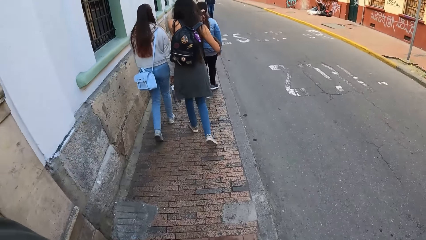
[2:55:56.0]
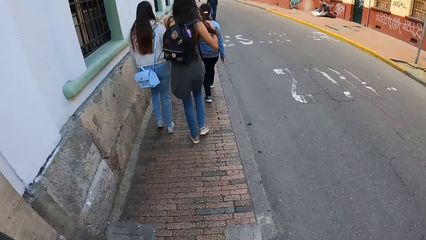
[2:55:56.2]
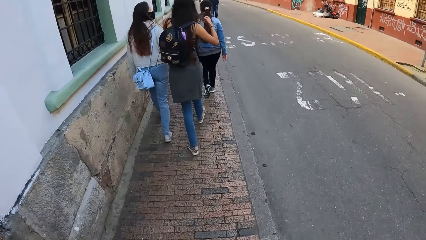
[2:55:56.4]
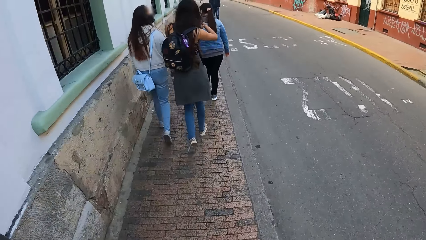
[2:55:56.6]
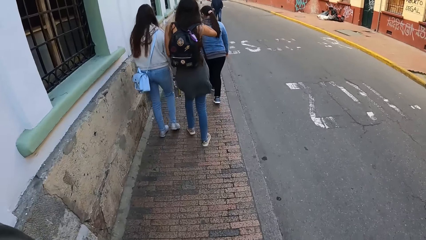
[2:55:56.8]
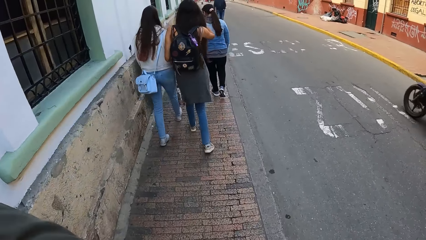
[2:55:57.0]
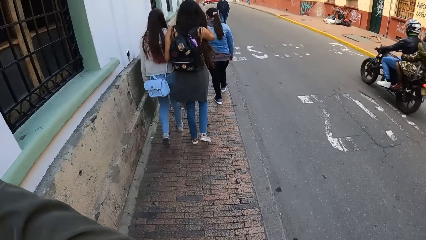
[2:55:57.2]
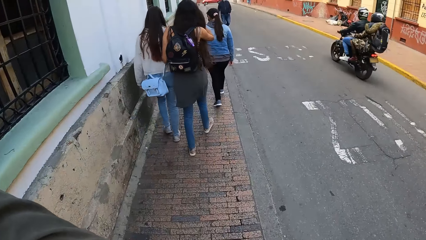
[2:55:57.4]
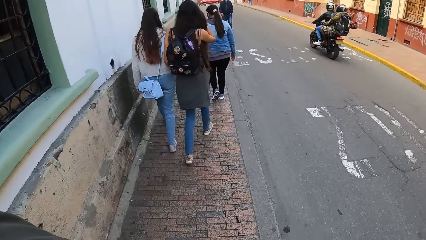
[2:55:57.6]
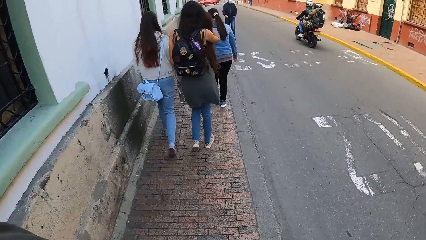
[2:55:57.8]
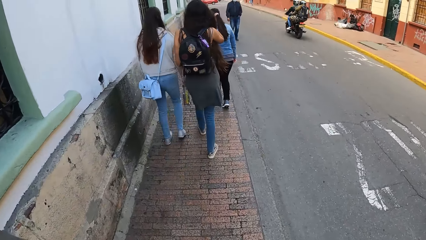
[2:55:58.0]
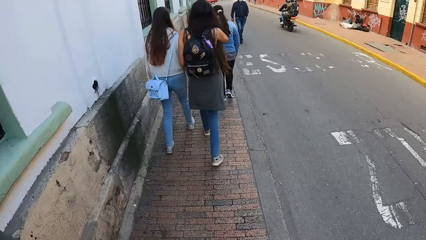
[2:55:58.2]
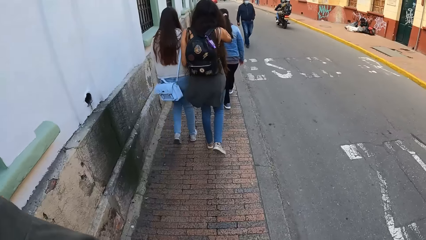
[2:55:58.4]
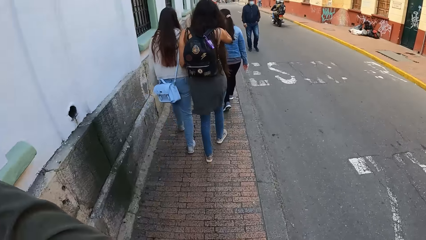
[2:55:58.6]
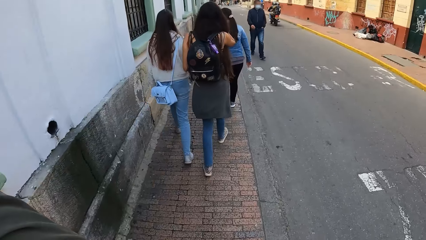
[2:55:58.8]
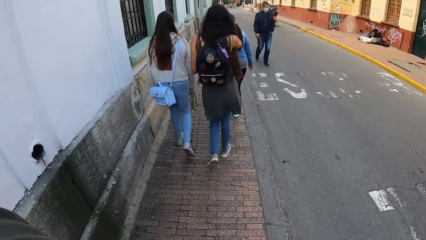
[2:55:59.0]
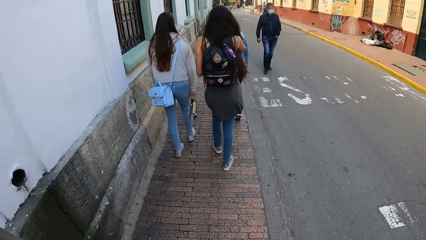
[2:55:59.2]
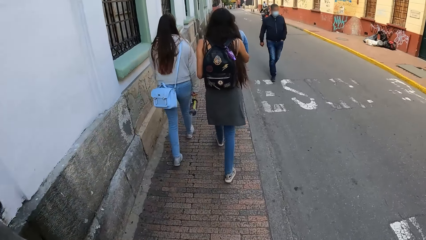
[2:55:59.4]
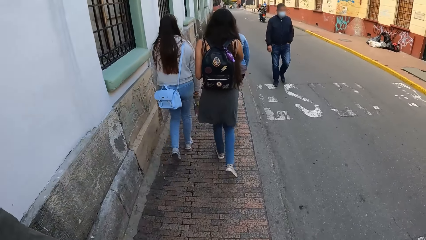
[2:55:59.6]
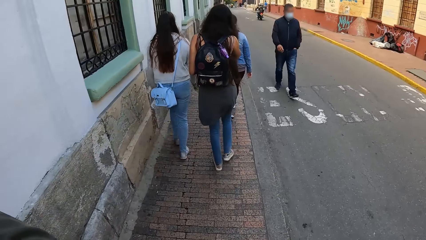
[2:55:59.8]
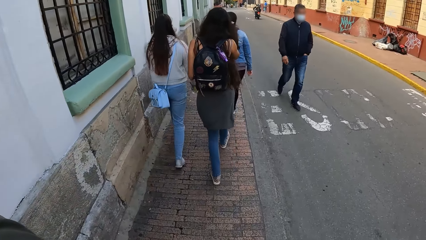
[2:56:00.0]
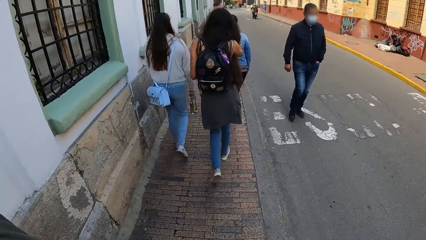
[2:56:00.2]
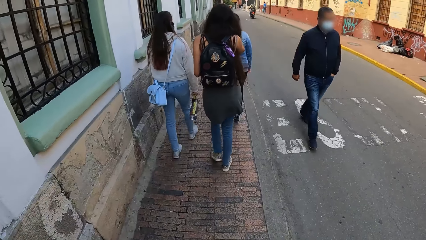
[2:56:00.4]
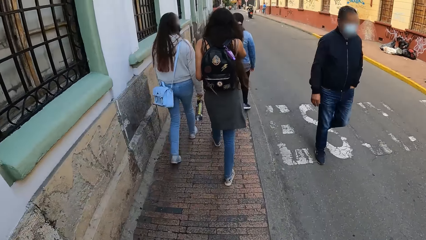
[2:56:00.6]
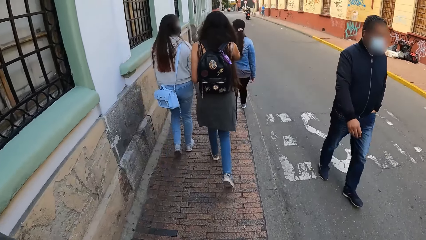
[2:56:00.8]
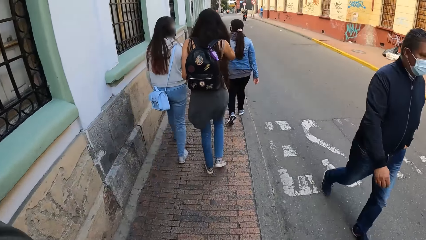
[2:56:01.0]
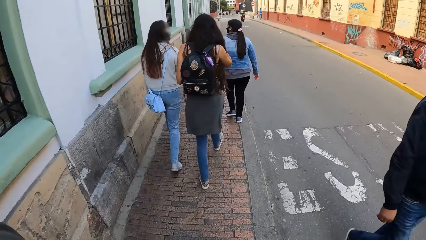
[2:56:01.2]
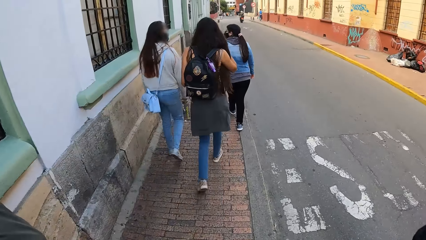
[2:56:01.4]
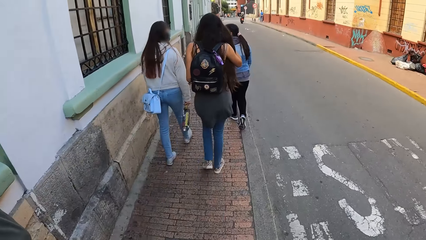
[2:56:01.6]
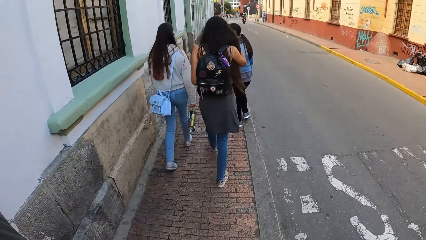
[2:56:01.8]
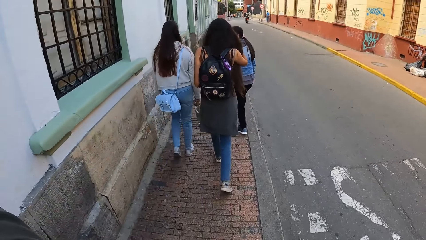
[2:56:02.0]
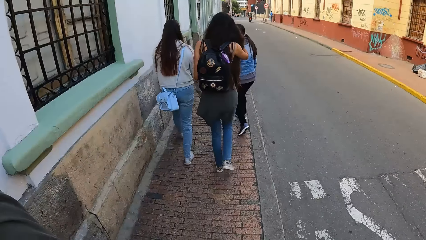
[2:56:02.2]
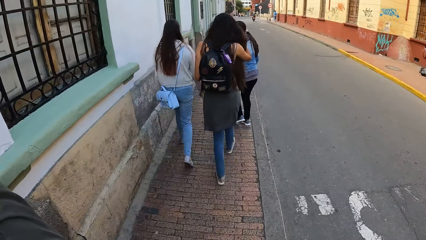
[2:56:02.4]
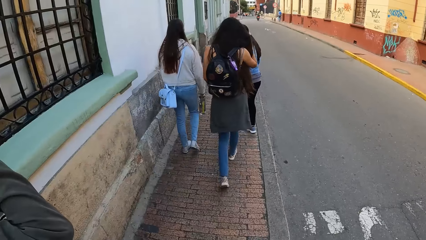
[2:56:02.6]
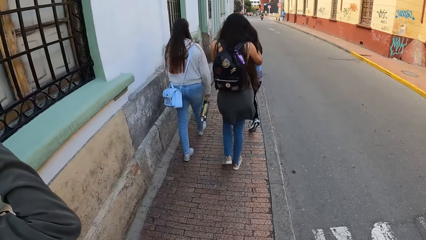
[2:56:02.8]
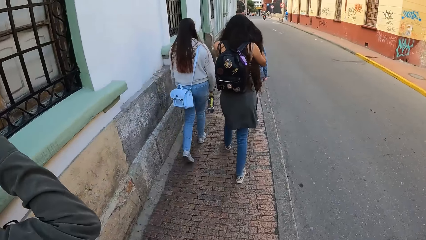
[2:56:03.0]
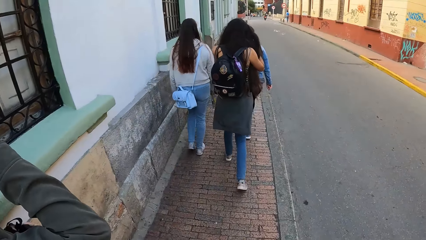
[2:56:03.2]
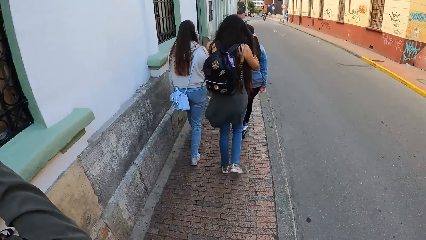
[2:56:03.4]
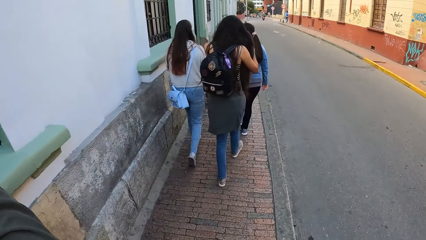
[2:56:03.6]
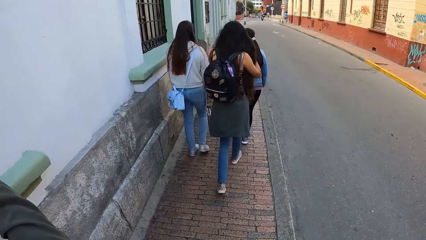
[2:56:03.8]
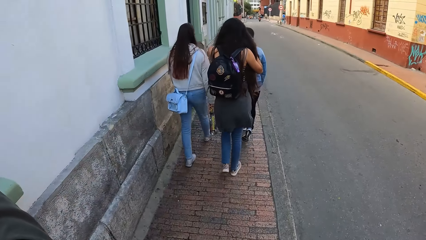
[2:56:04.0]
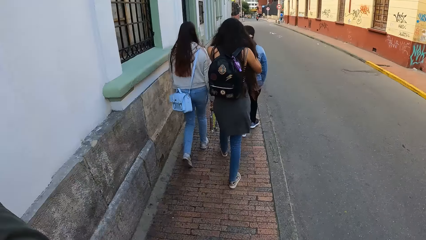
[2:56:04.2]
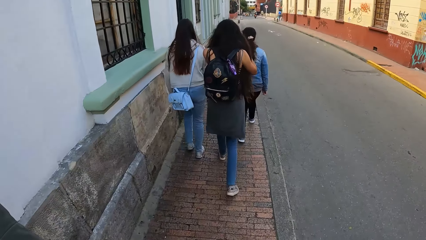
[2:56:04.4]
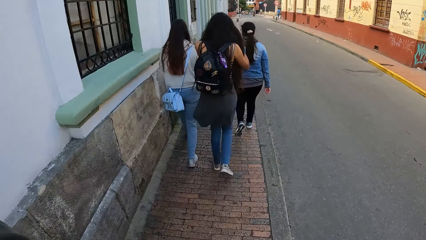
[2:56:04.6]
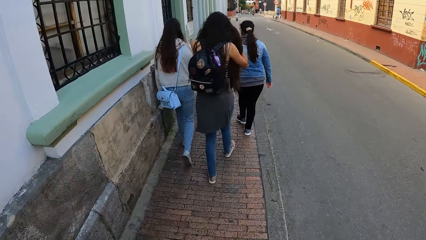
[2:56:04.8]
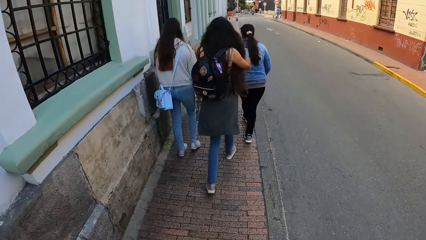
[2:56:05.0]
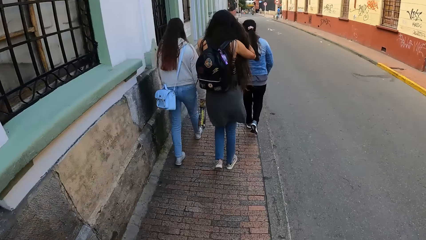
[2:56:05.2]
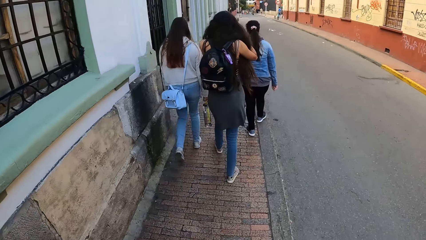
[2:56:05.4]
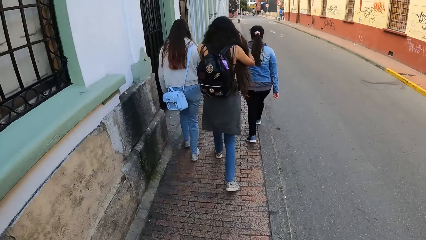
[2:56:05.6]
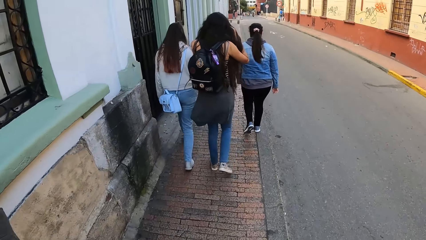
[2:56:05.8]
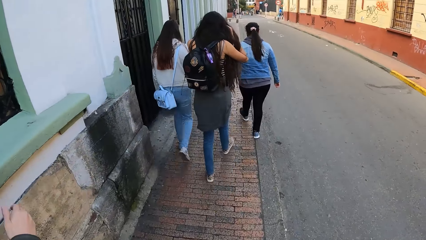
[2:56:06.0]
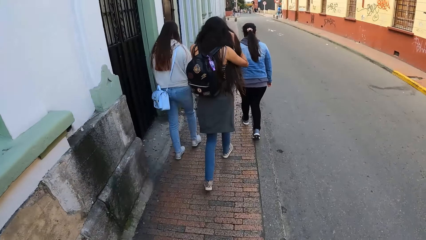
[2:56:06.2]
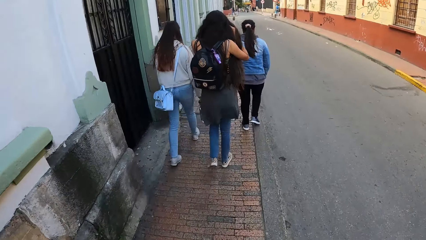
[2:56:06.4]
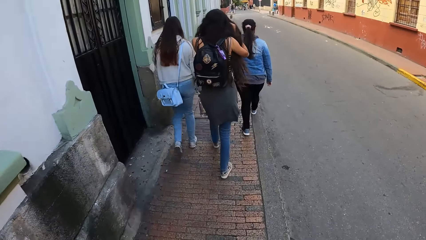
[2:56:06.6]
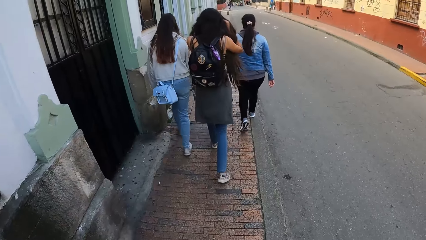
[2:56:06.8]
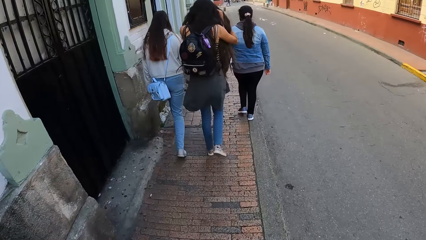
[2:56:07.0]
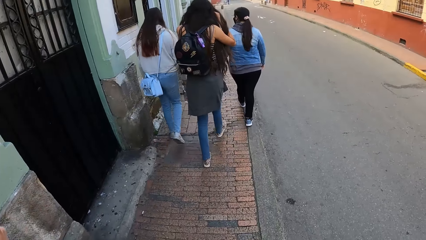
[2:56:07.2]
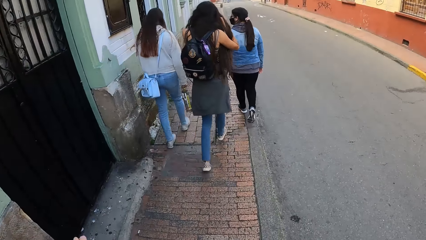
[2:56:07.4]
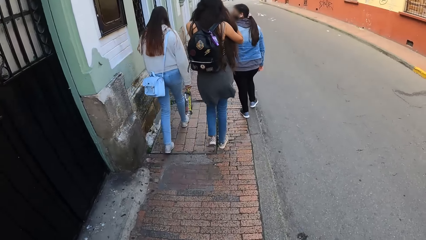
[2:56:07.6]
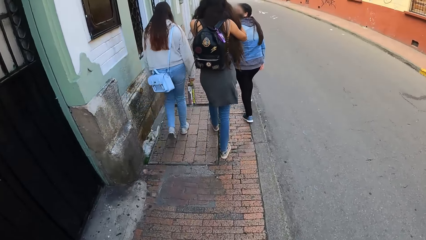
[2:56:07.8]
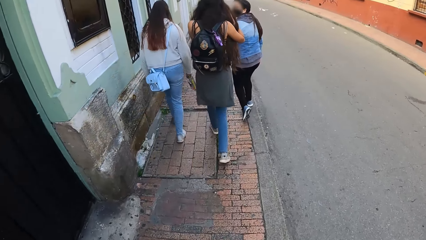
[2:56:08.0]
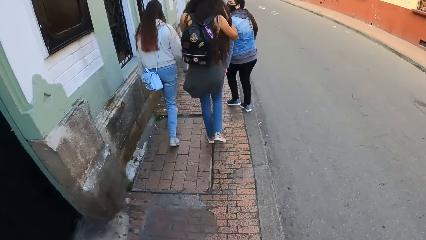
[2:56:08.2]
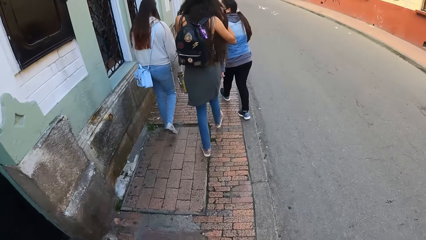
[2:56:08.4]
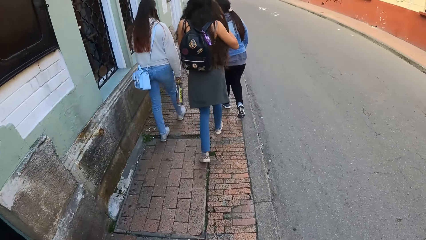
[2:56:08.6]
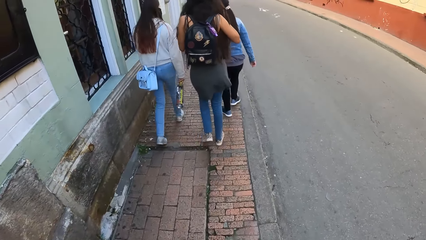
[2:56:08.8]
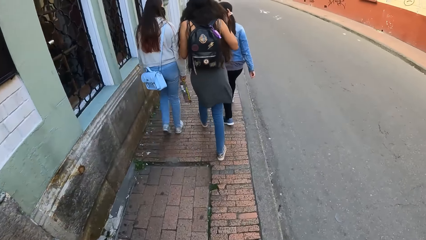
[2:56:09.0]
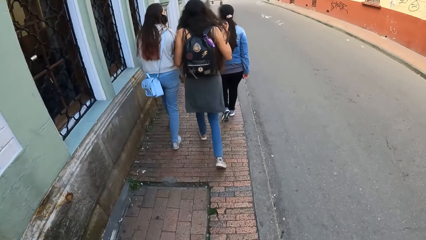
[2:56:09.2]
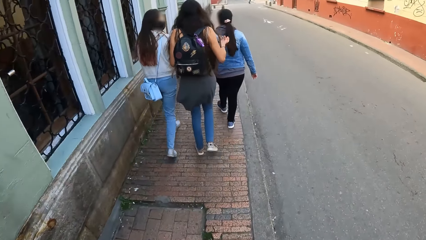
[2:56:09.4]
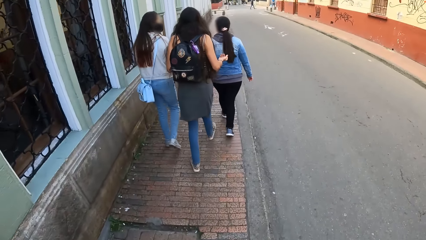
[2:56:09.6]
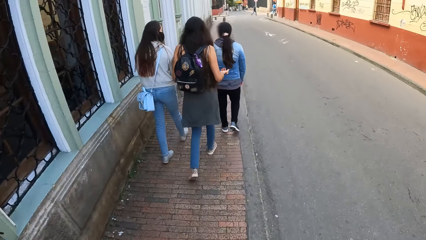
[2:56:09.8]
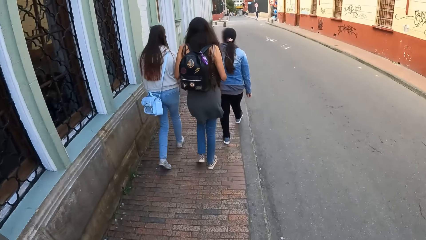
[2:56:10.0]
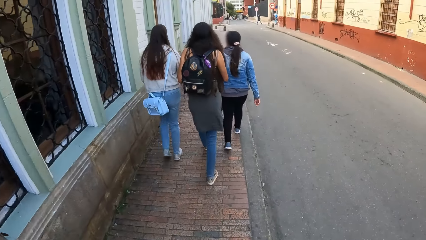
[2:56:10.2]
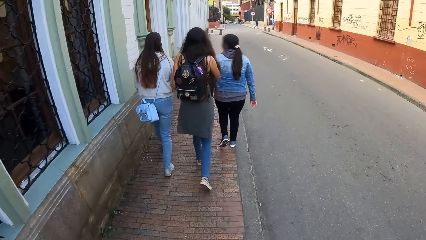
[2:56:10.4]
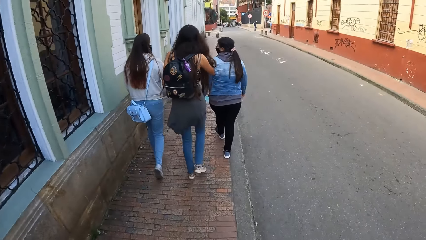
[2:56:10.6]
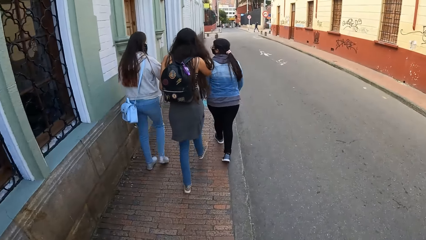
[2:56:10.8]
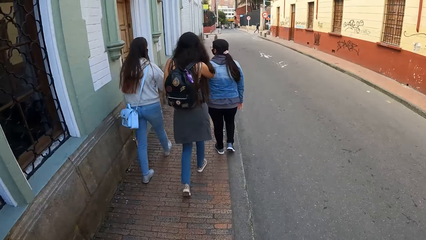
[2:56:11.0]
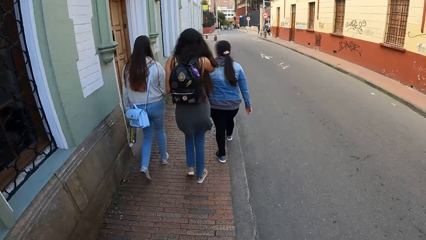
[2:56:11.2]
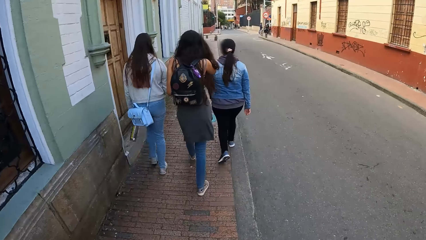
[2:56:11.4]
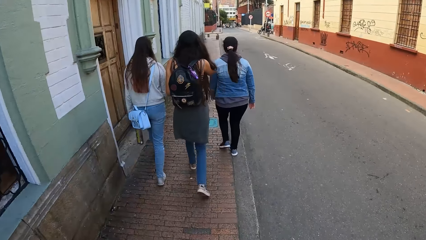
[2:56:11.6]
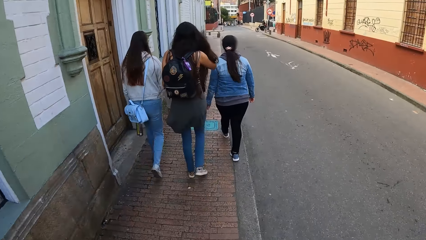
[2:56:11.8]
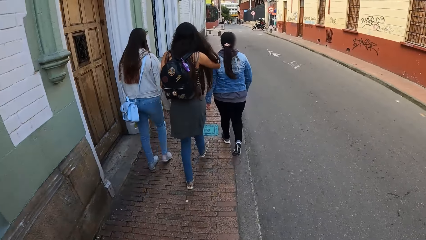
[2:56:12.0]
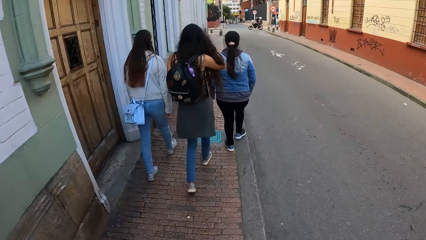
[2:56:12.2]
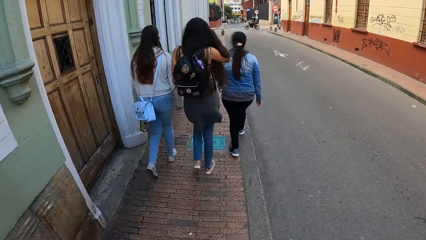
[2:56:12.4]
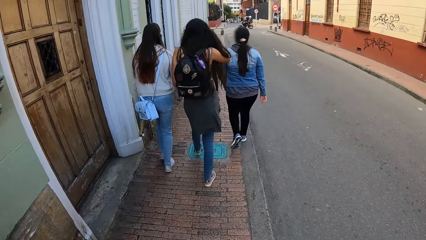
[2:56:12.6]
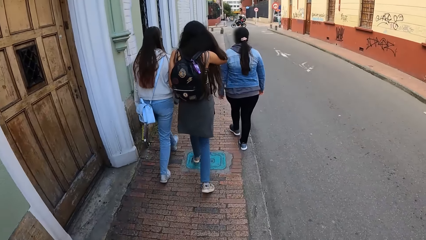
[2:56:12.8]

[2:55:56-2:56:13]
The woman untangles her hair with both hands. A motorcycle rides past the camera wearer. A man walks past the camera wearer. Another man lowers his right hand. The woman touches her hair with her right hand.
